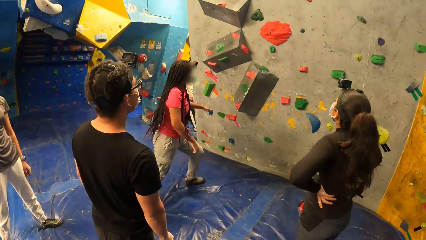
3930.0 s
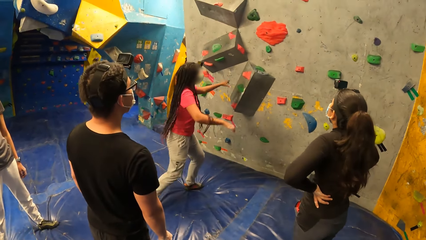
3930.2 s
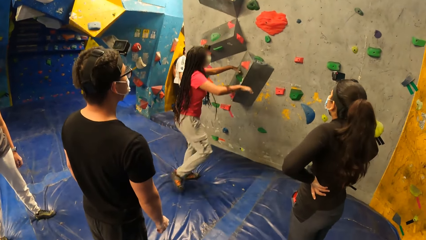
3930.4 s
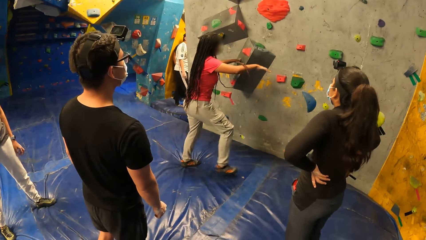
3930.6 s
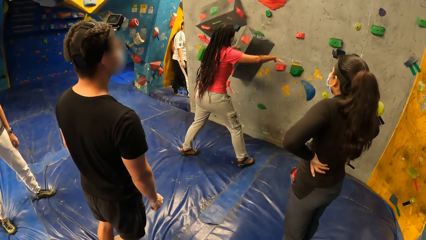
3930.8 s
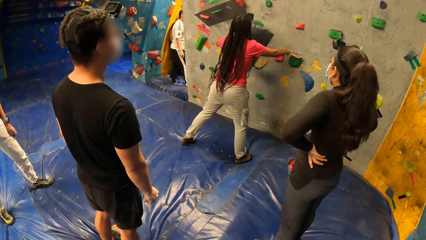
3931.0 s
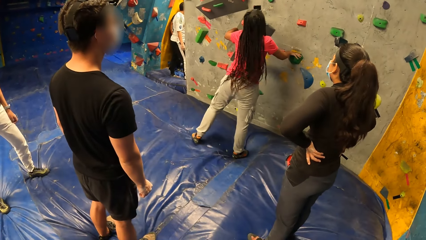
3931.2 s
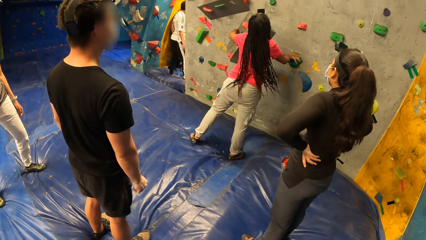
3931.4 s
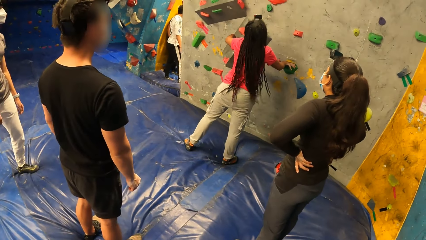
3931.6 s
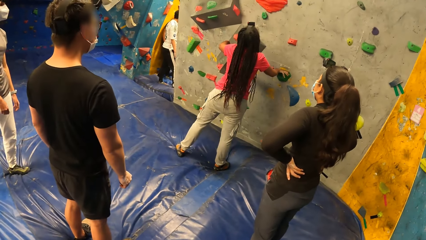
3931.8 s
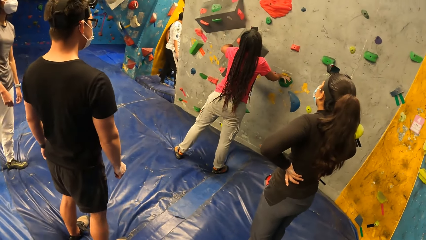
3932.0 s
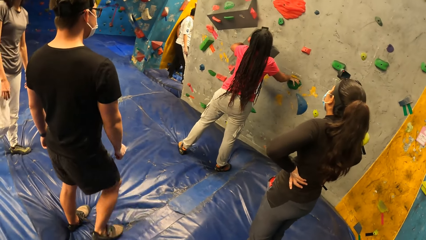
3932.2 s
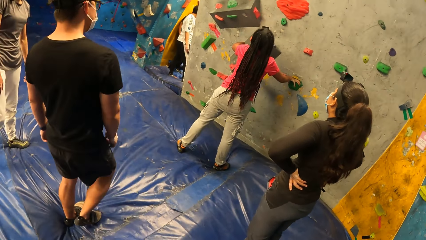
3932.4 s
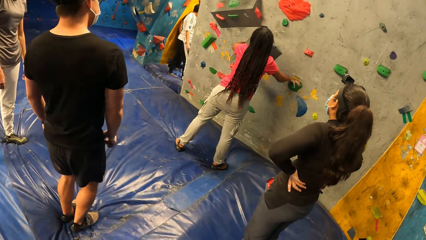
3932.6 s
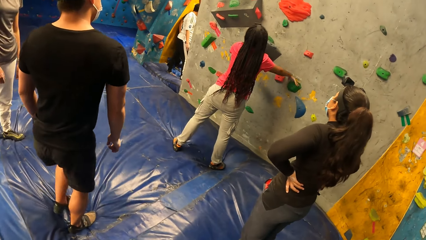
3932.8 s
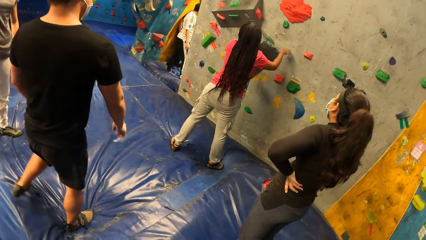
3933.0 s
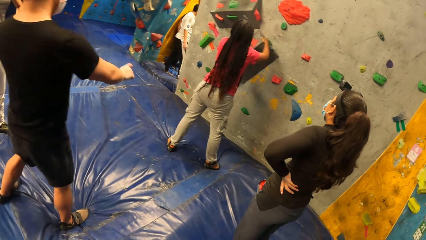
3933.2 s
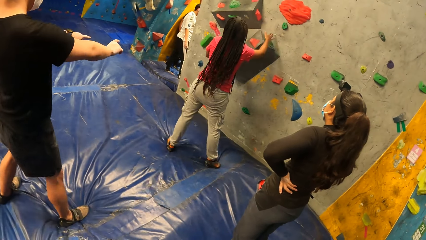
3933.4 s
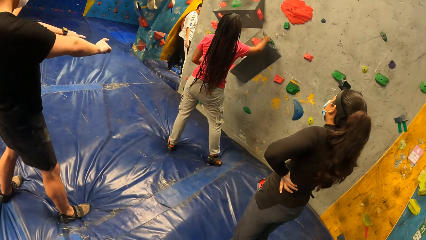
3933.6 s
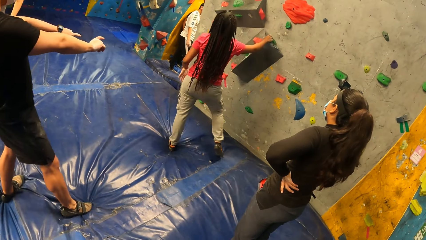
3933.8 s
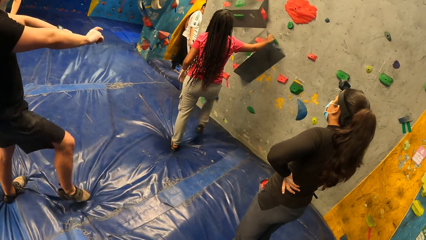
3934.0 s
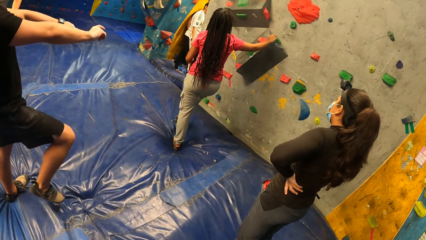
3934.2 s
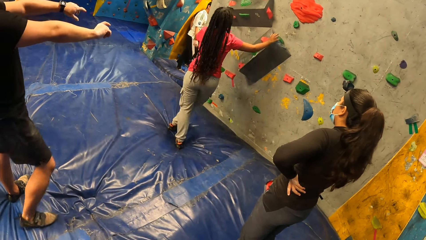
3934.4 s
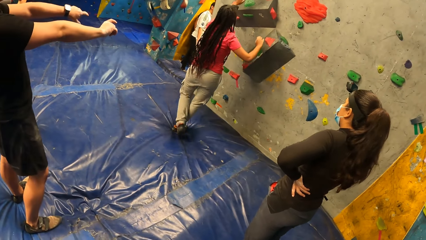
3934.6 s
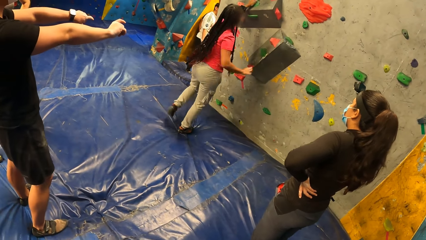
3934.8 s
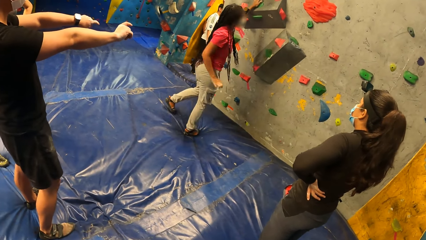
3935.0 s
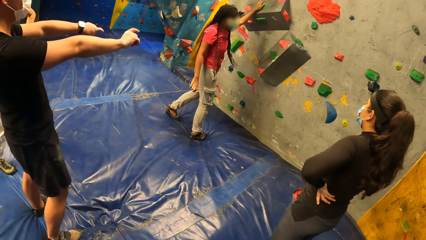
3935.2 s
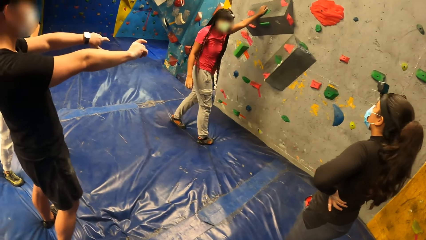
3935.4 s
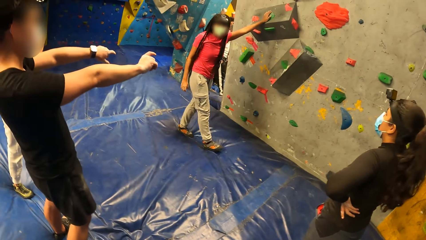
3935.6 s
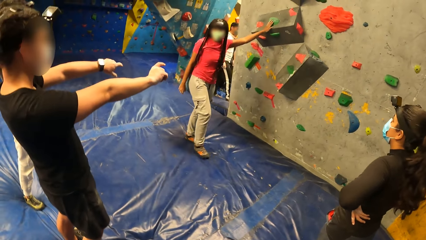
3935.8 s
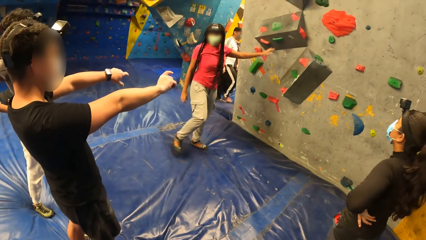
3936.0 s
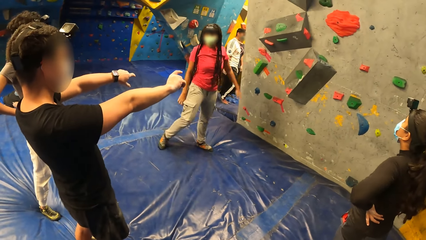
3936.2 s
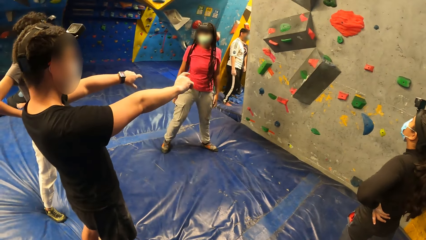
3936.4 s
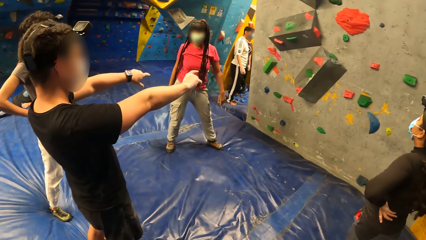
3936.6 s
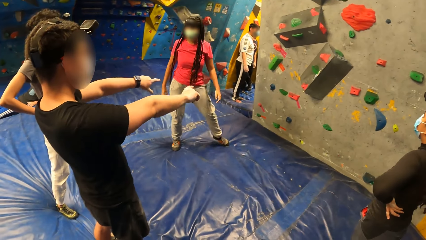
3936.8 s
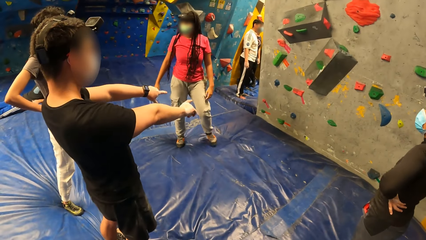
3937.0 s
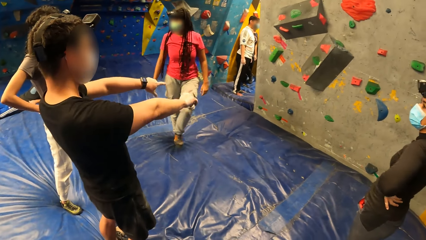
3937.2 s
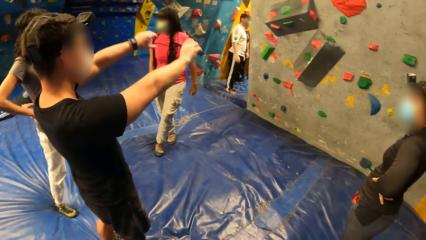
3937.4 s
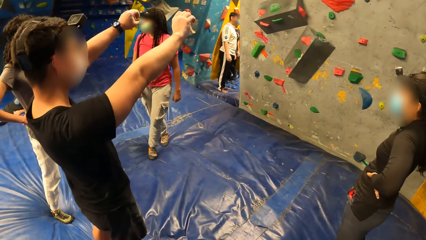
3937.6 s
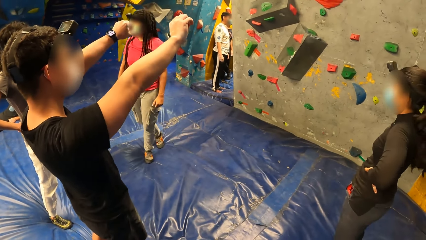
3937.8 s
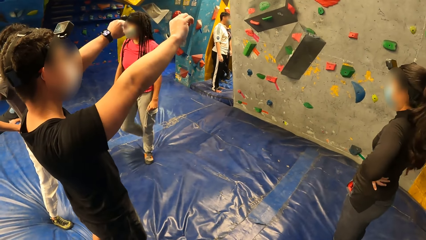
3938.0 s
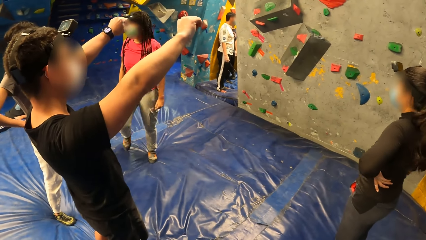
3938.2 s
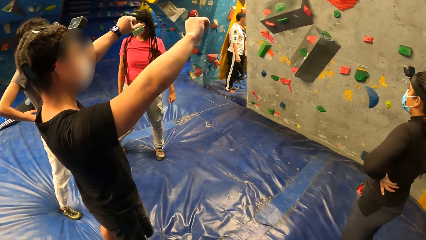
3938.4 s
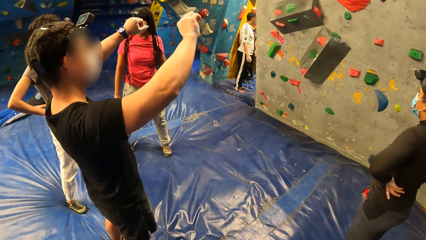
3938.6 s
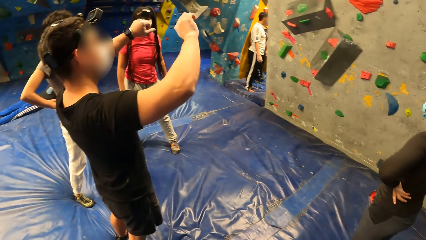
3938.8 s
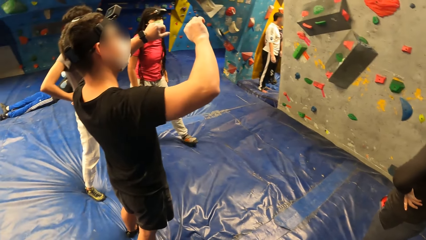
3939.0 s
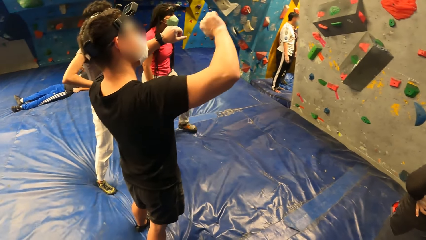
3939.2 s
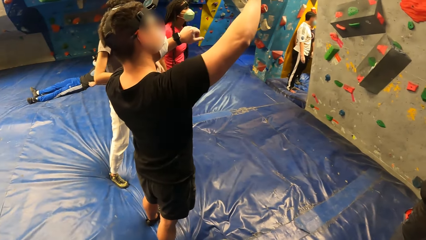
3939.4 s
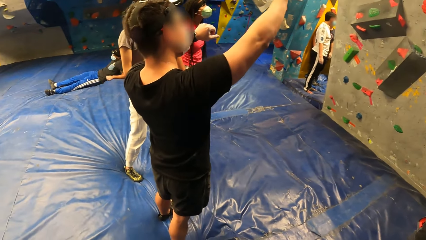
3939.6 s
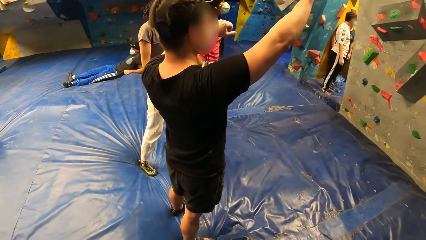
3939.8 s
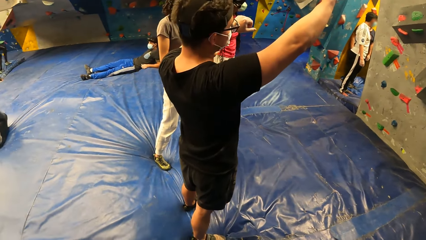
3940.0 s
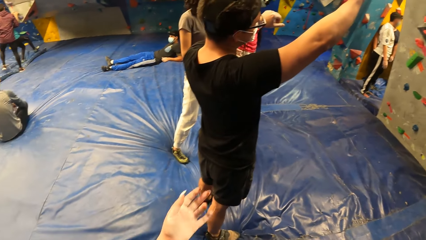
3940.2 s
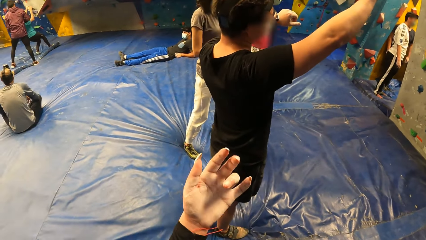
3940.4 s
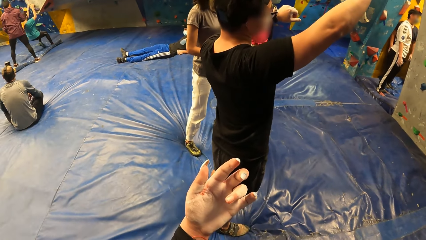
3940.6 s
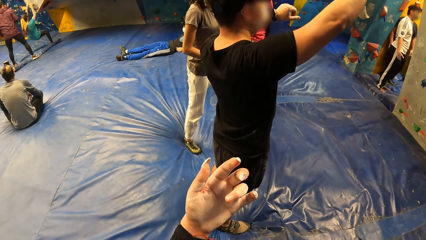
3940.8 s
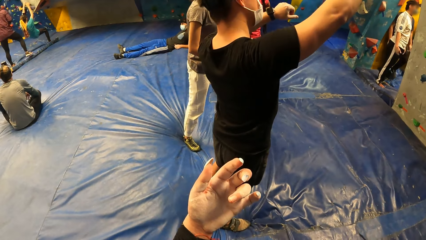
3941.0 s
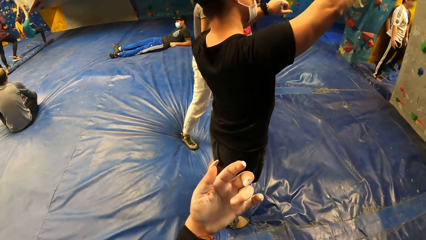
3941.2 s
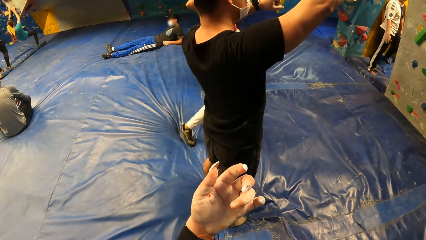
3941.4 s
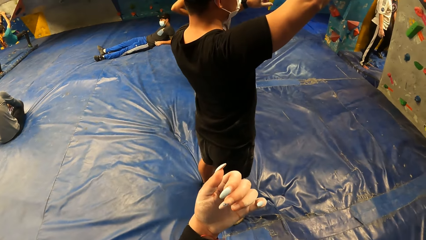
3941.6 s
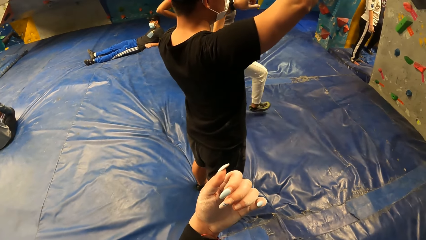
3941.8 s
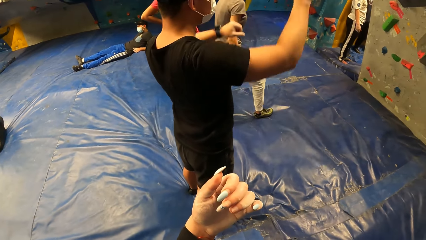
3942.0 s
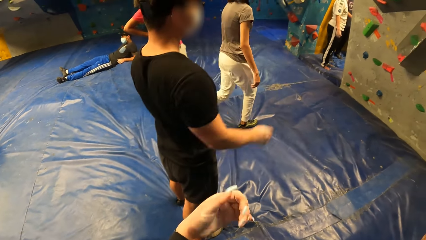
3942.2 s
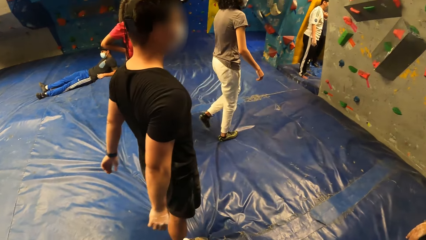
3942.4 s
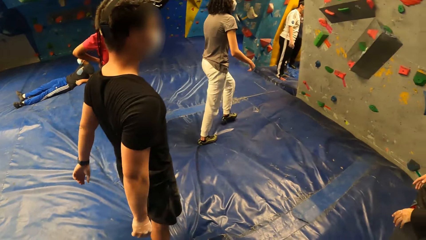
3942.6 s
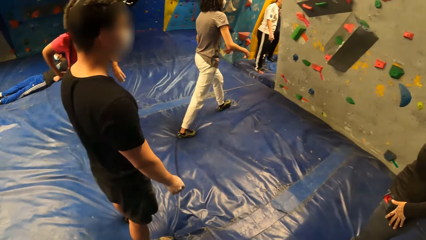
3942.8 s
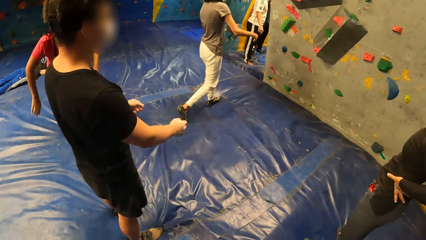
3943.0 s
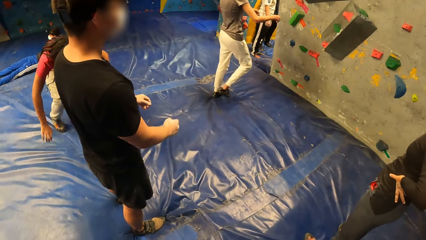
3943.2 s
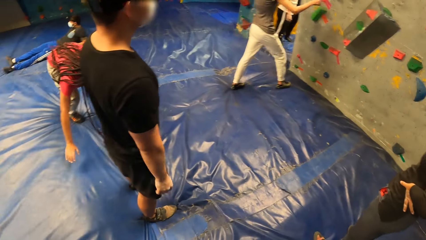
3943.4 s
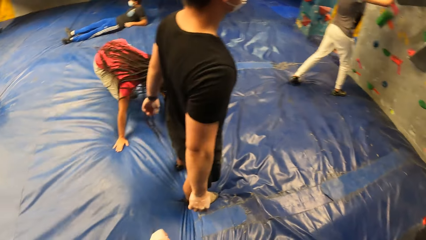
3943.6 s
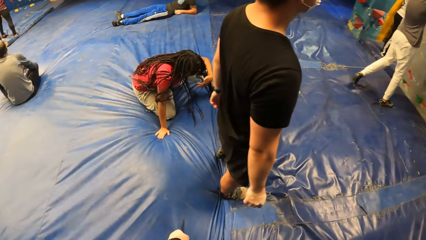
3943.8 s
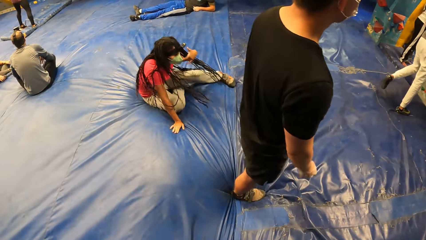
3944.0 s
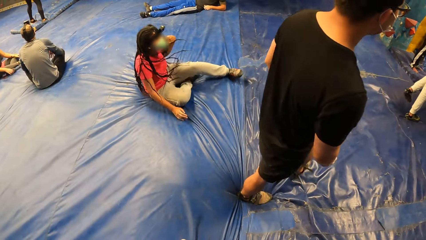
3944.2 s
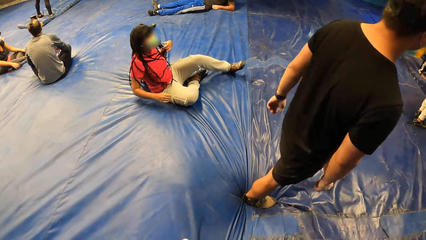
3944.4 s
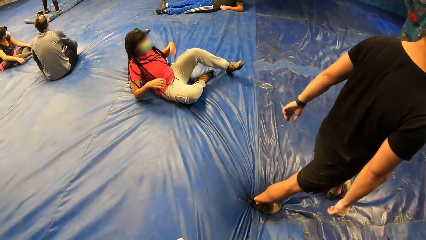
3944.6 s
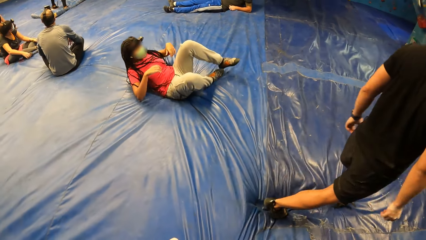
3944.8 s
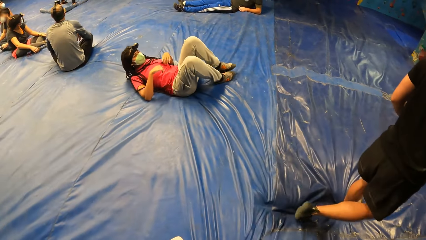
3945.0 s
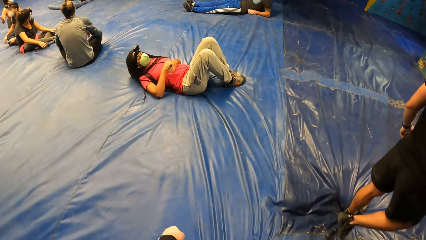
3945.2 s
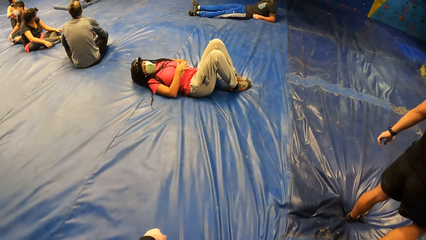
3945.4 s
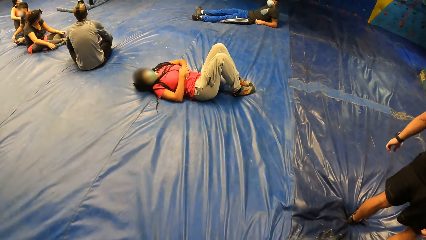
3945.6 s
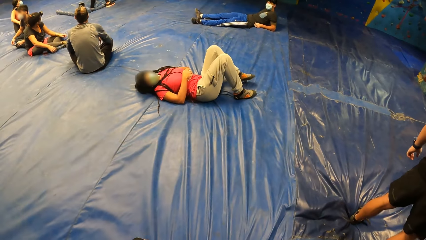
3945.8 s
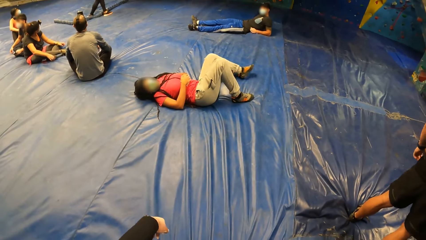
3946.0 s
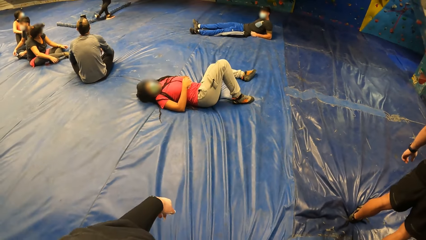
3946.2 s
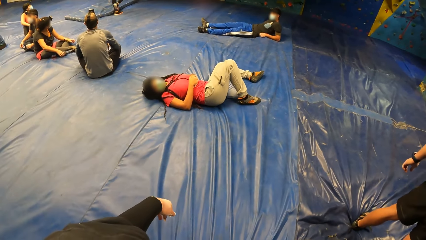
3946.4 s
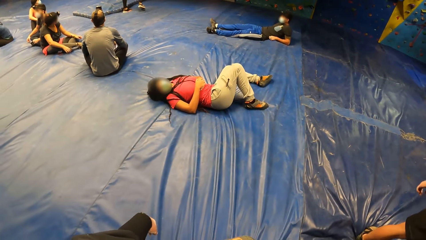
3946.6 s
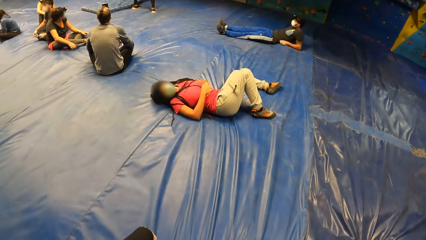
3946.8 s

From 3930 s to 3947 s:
A woman grabs a support on the climbing wall with her right hand. The woman grabs a support on the climbing wall with her left hand. The woman touches the wall. The woman touches the support on the climbing wall with her left hand. A man lifts up the hand. The camera wearer lifts up the hand. Another woman walks towards the climbing wall. The first woman sits on the foam landing. The first woman lies on the foam landing.
